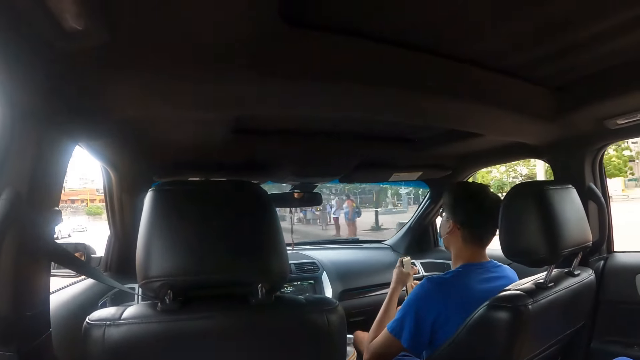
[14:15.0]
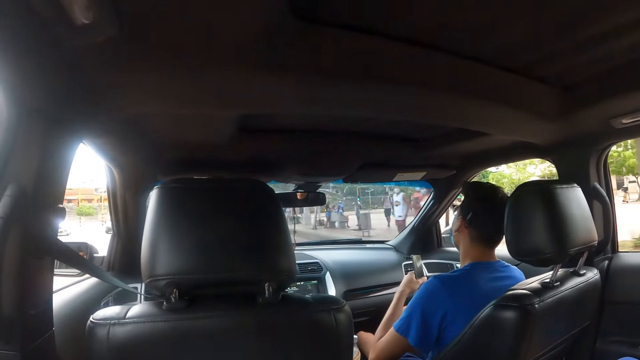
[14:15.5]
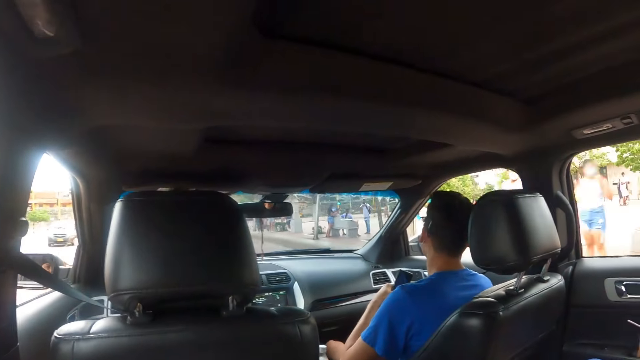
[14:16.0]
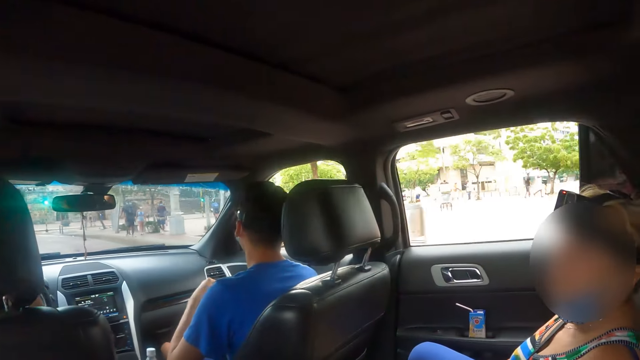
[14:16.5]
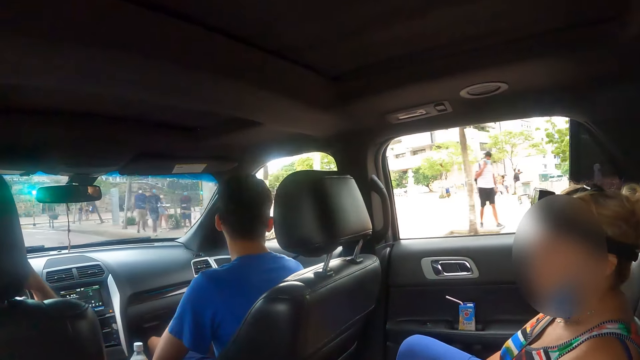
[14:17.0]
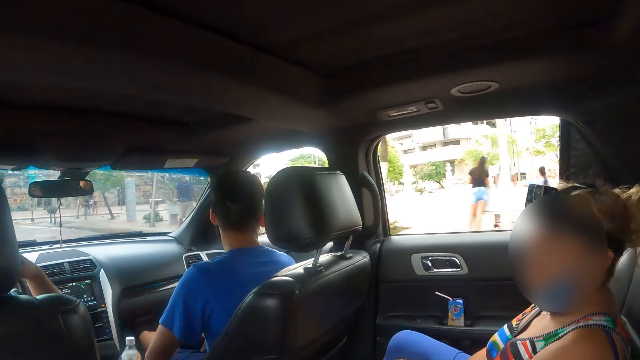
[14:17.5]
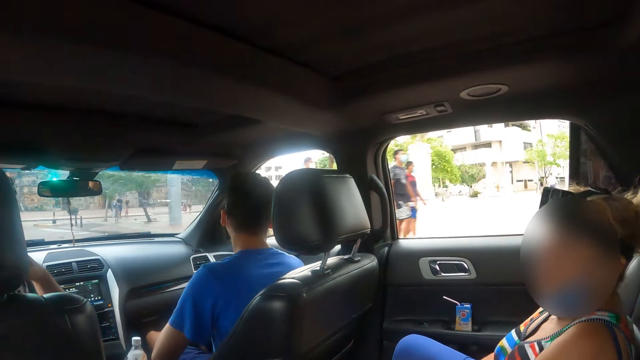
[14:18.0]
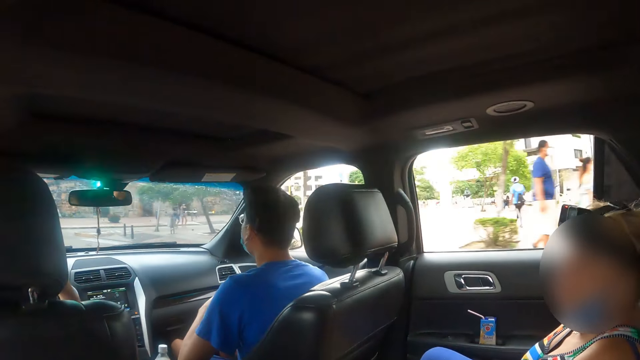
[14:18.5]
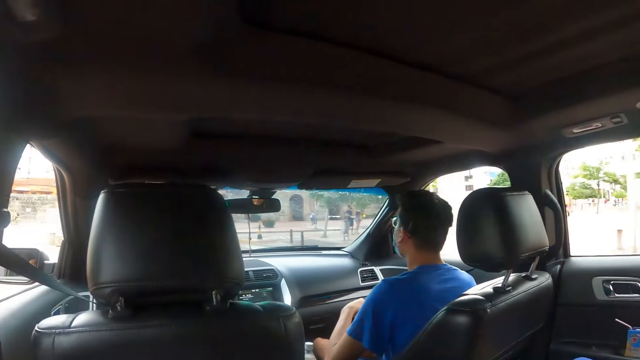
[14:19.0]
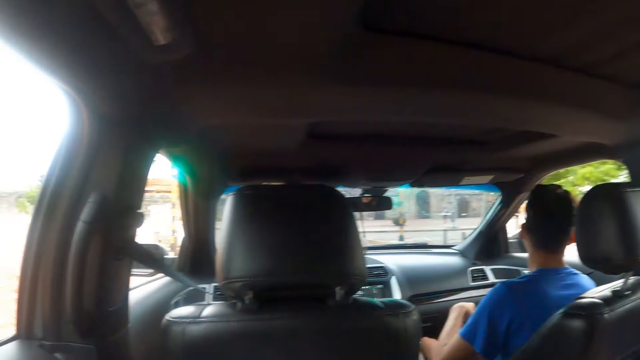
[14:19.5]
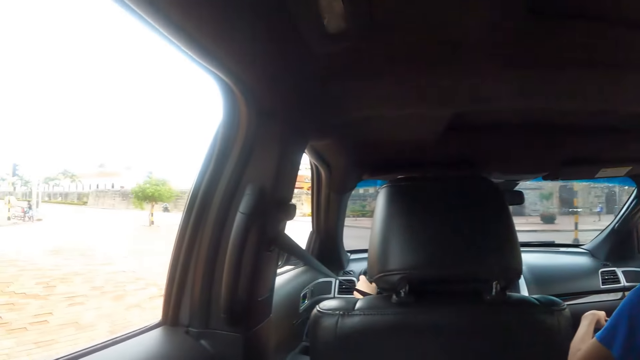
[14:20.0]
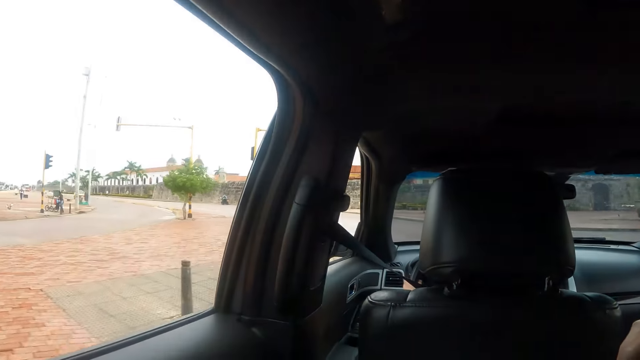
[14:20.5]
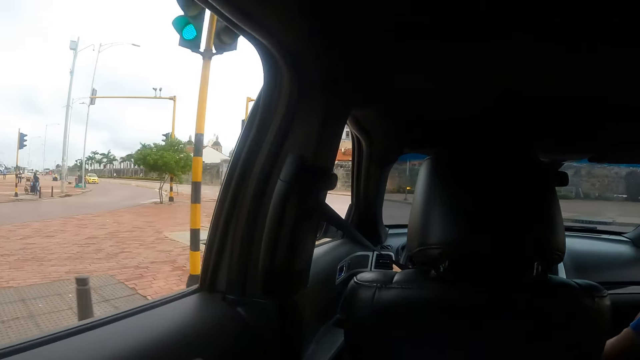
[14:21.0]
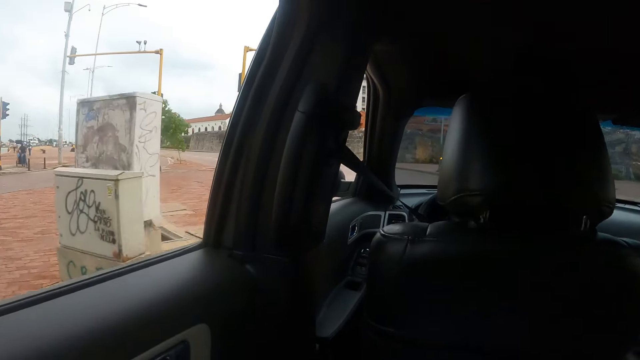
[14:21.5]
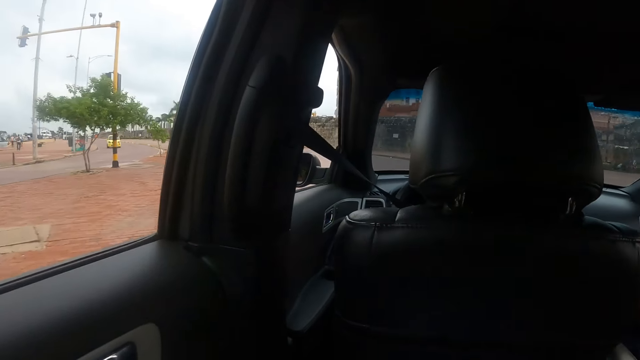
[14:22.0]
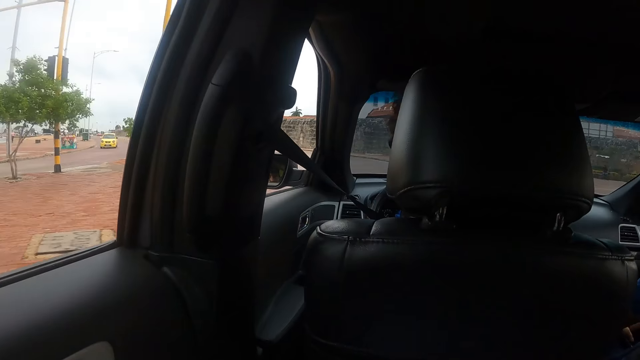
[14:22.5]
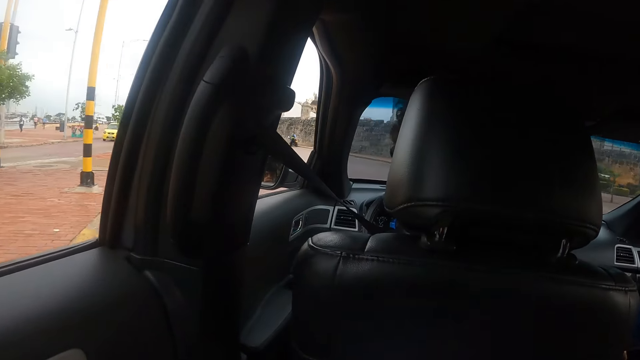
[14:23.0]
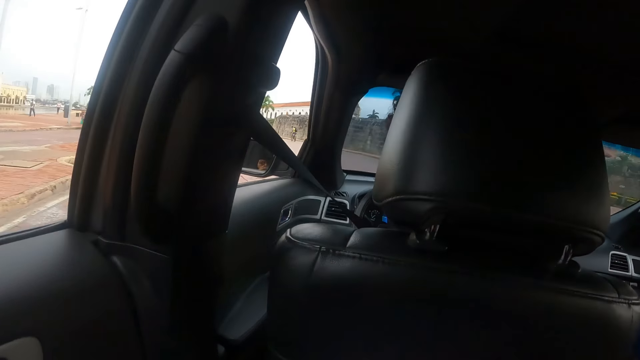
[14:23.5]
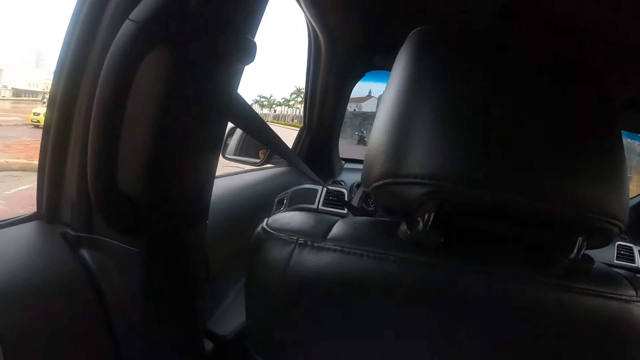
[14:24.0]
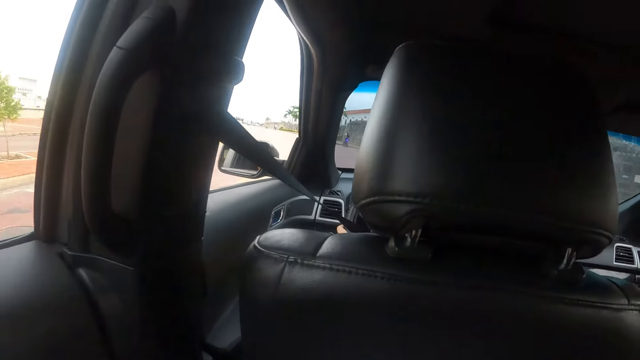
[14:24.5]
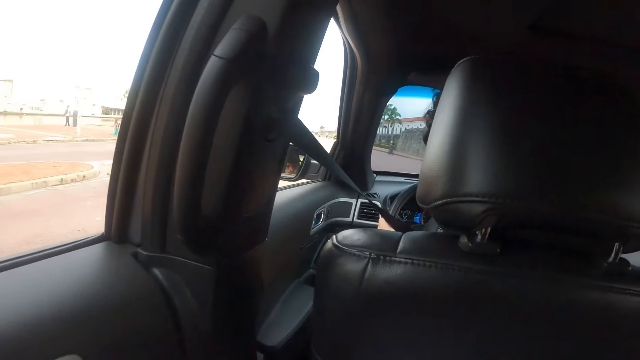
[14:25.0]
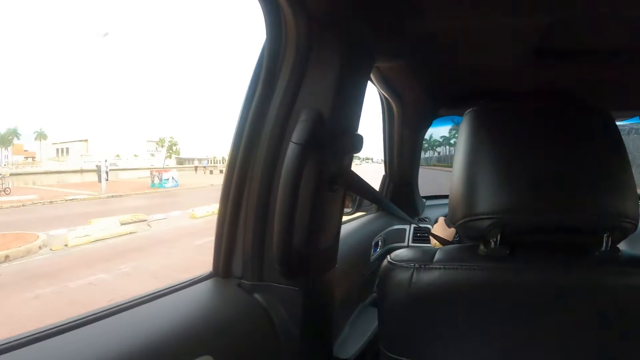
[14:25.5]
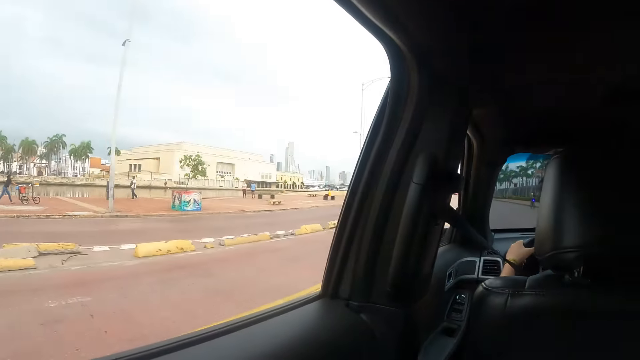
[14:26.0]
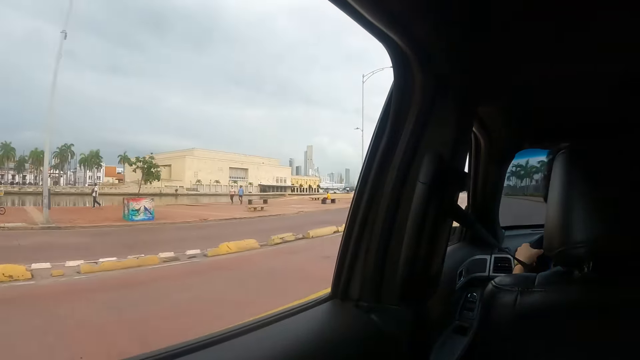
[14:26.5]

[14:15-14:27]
The camera wearer looks through the window.

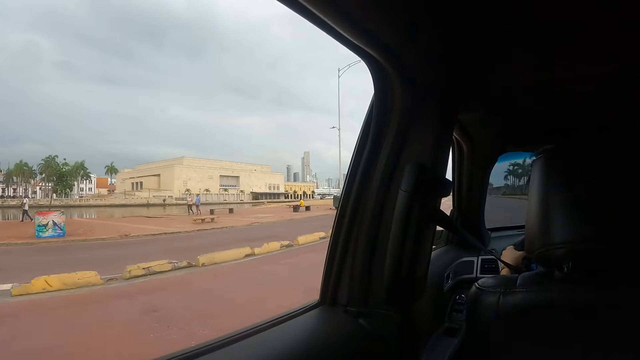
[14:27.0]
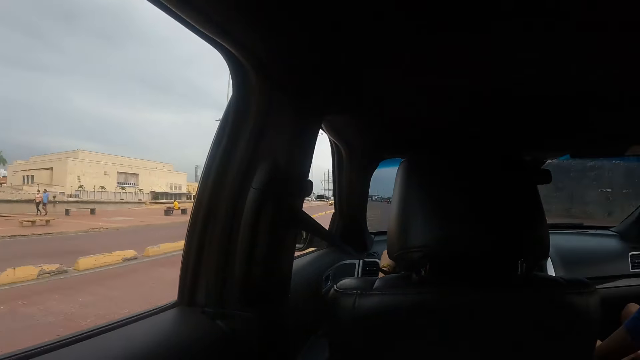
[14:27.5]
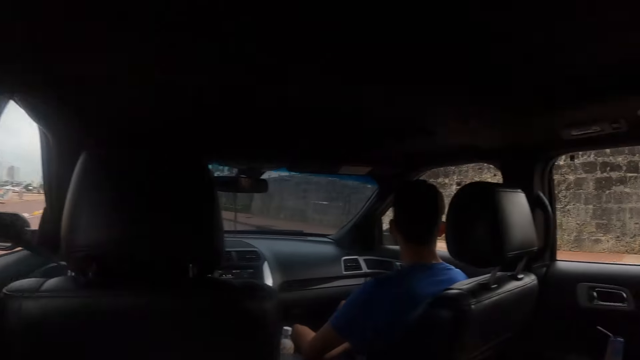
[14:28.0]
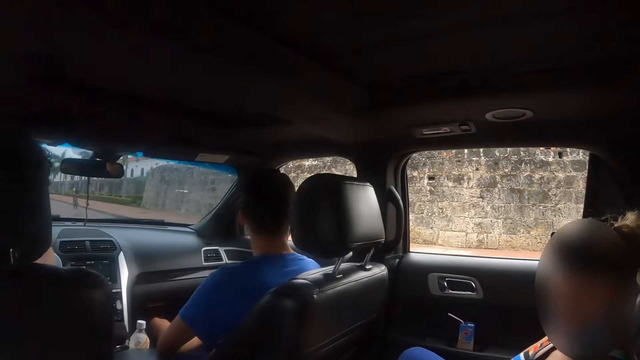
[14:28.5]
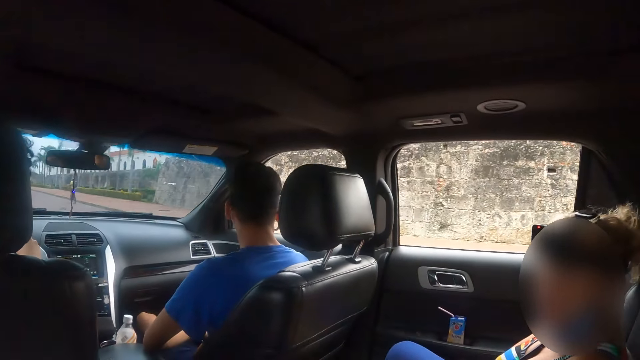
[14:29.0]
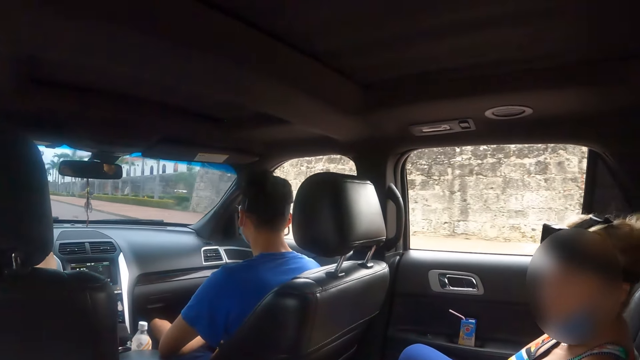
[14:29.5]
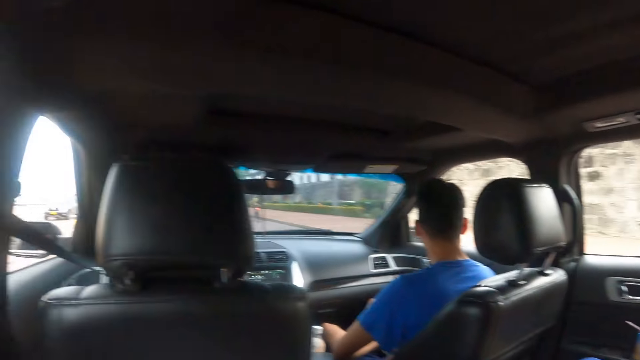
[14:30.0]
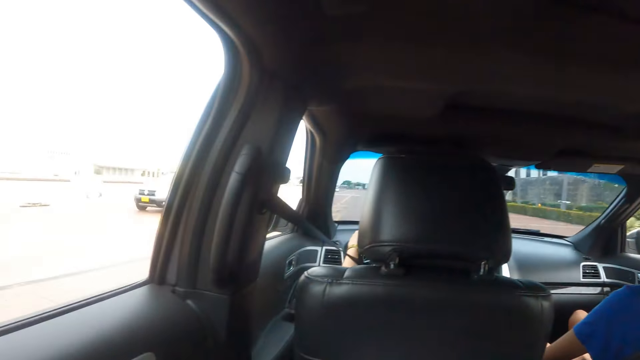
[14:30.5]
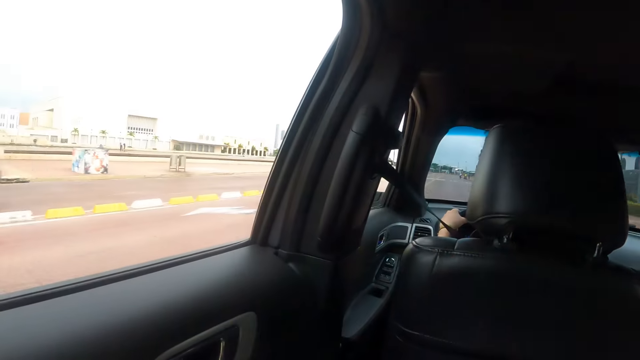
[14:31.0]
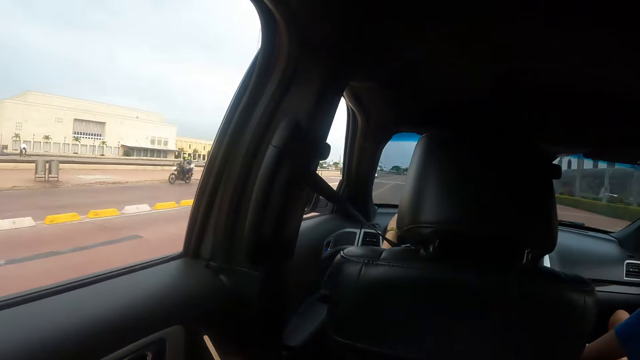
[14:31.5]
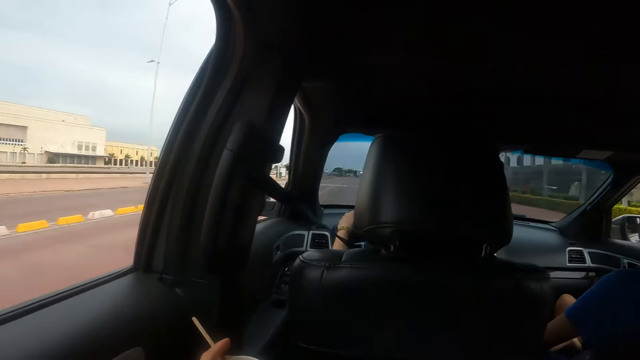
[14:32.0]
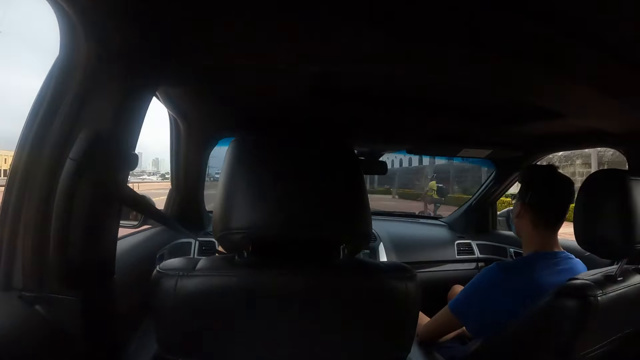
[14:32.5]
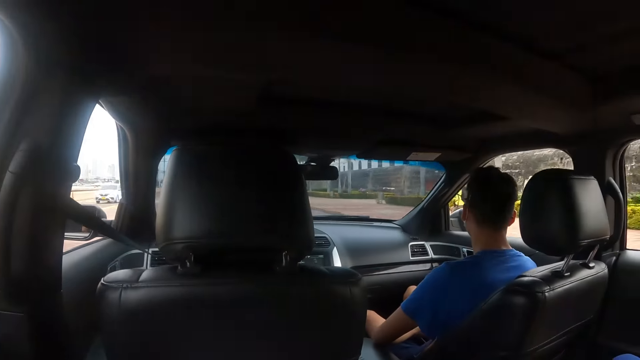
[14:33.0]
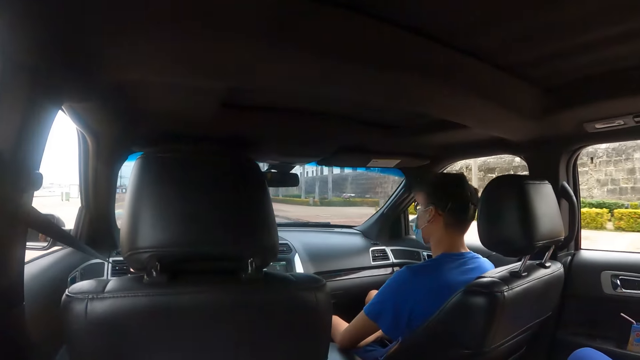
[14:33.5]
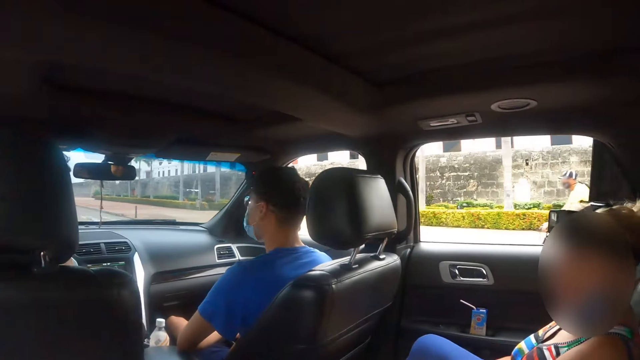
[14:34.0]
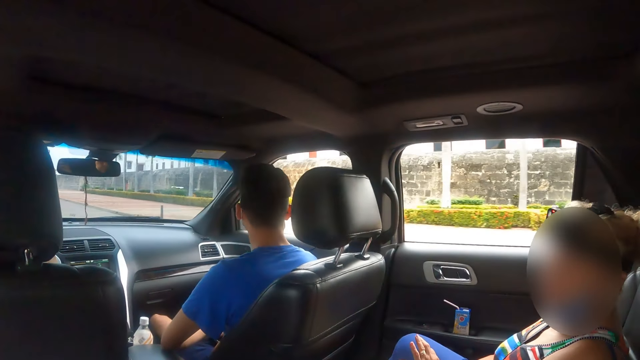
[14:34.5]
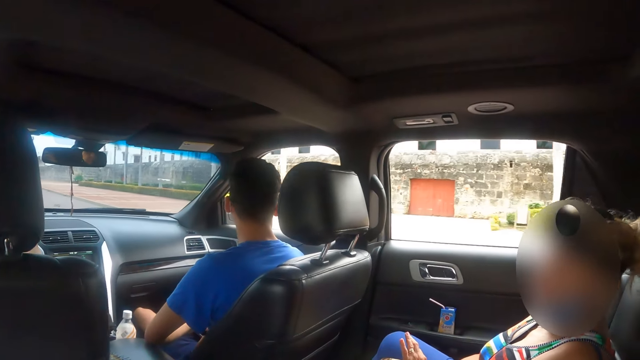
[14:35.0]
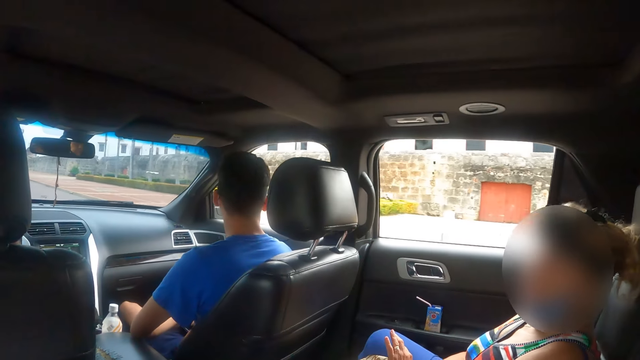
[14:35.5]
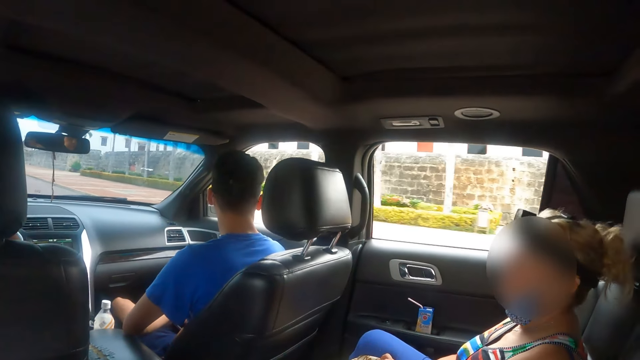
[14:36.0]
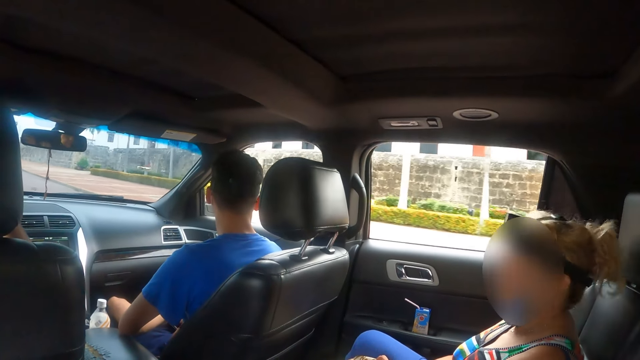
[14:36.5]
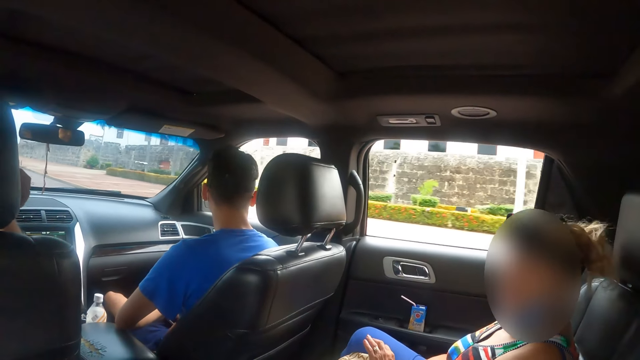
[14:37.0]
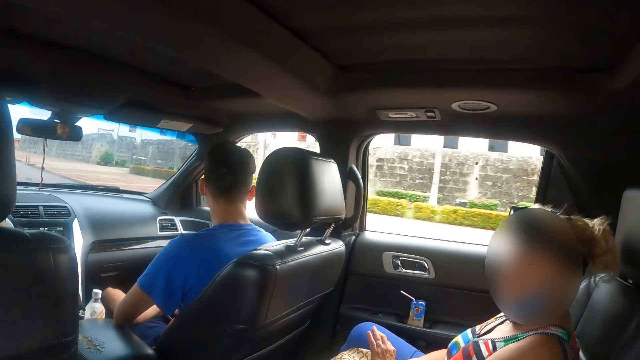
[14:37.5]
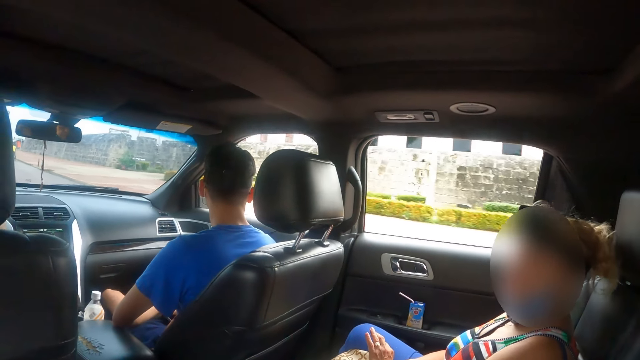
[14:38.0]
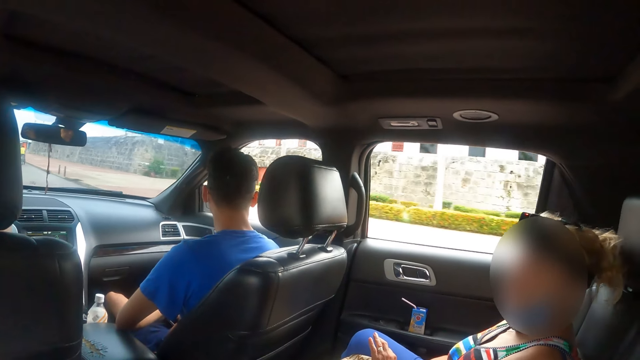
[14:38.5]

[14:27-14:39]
The camera wearer interacts to a person. They look through the window. They interact to the person.
